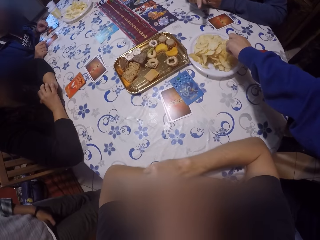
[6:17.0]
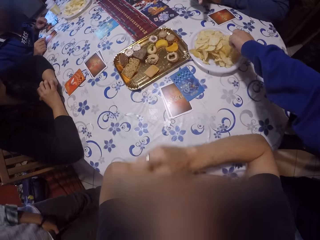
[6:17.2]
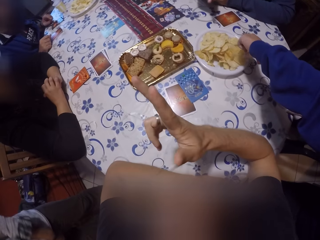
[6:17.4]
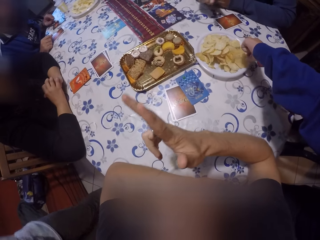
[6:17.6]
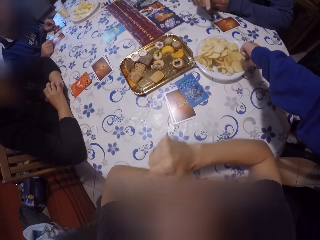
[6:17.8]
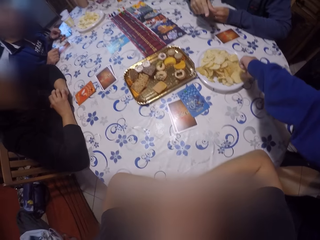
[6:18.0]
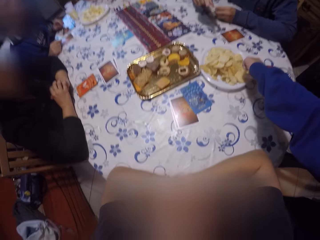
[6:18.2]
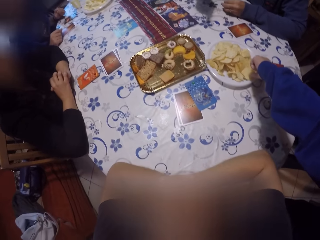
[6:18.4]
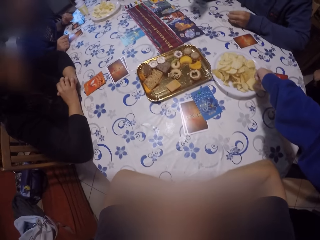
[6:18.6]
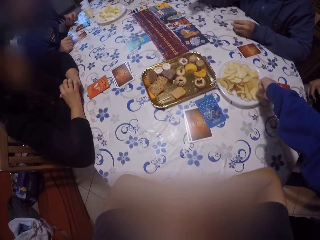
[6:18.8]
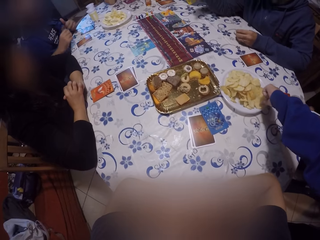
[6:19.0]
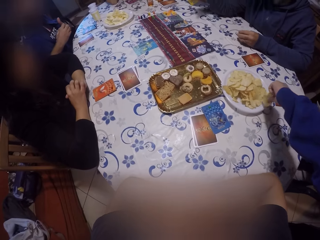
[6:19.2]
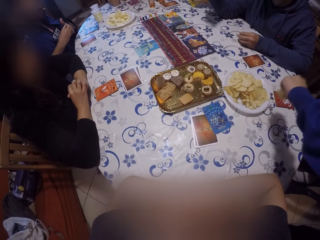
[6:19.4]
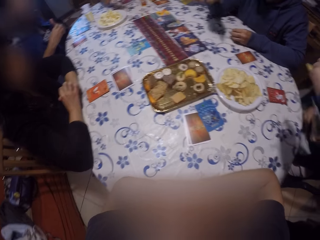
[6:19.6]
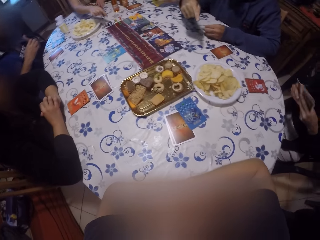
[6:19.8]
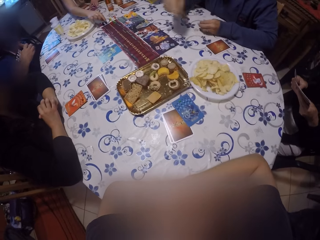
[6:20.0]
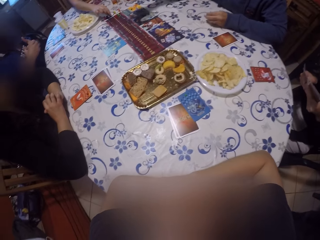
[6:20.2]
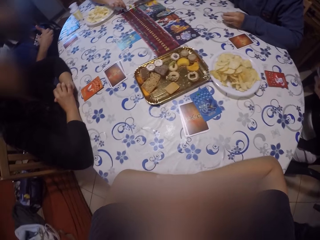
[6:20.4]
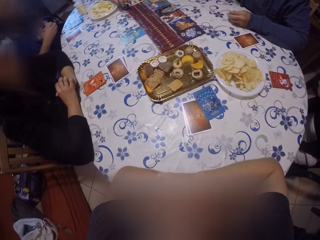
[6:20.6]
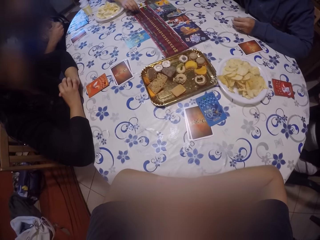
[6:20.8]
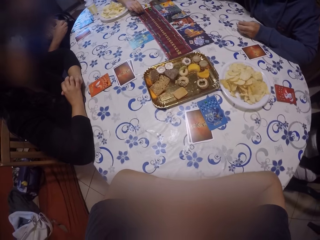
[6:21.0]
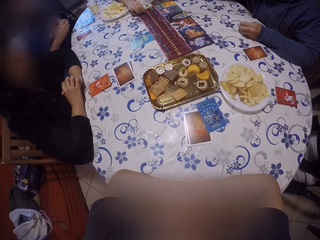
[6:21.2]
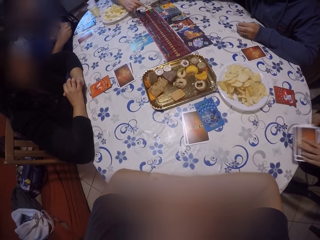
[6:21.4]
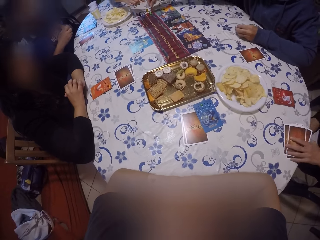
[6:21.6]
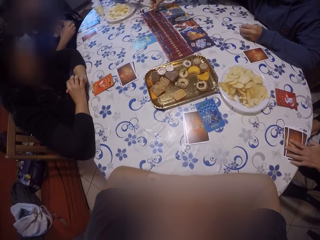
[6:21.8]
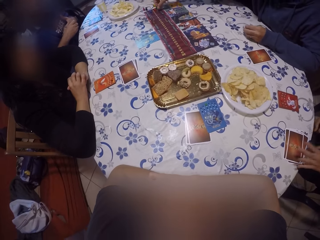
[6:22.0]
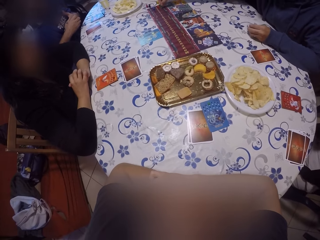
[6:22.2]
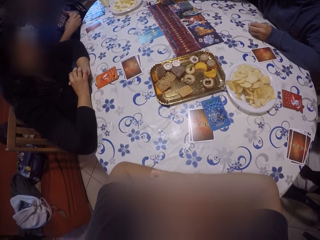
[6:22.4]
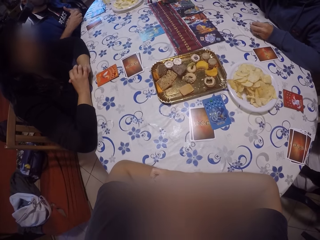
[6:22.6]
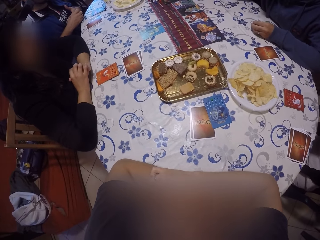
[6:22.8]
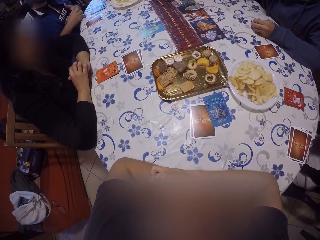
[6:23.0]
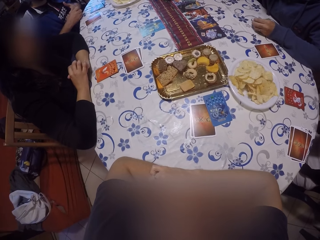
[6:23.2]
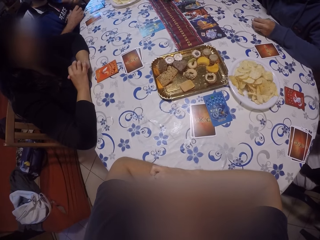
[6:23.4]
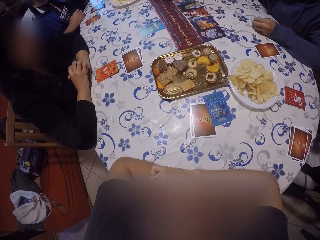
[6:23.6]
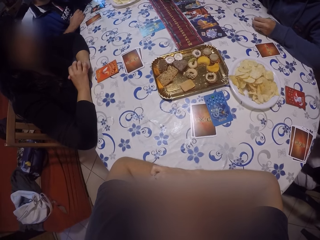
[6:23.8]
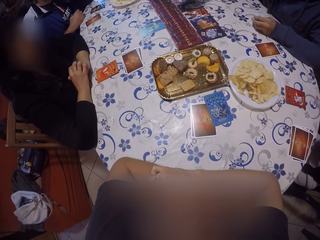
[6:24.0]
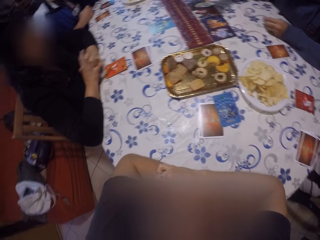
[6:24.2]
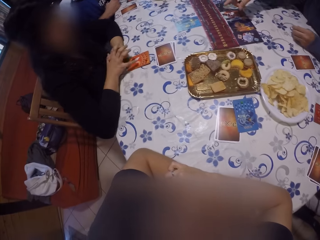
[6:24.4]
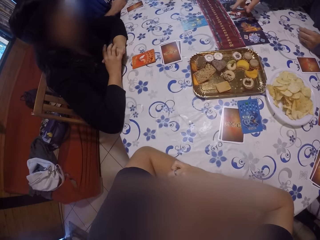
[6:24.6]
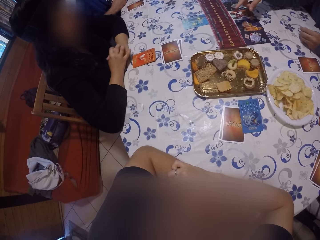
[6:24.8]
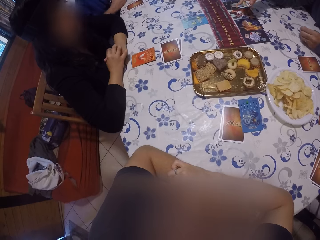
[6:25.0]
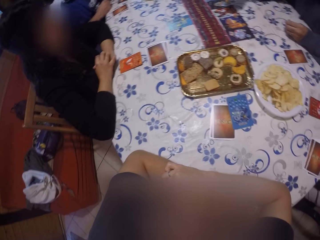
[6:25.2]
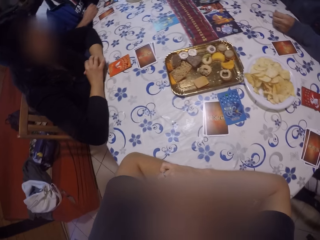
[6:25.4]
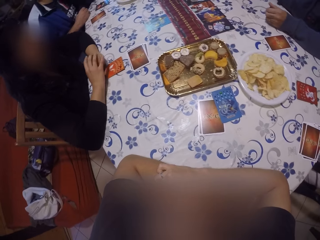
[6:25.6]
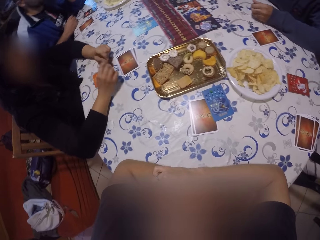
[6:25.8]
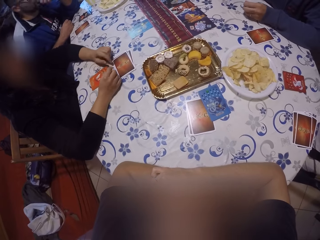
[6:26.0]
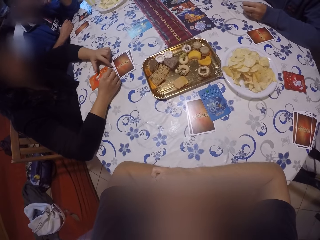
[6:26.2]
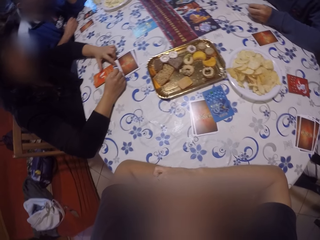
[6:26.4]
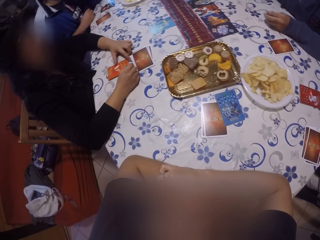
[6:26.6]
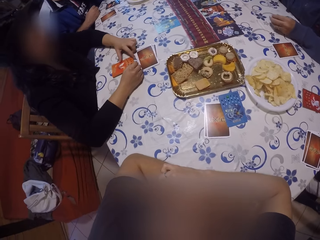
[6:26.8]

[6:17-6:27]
A man picks a chip from the plate of chips on the table with his left hand. The camera wearer converses with a group of people. A woman holds the set of cards in her hands. The woman drops the set of cards in her hands on the table with her left hand.

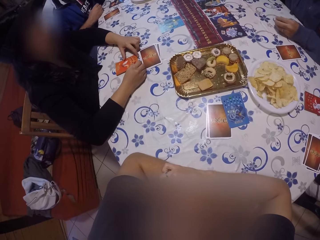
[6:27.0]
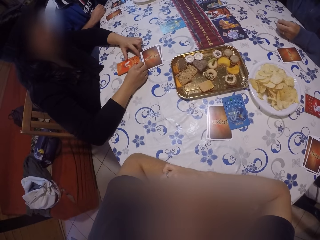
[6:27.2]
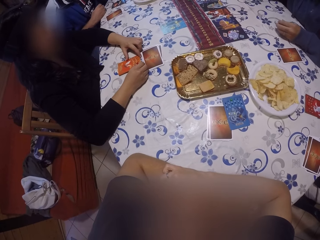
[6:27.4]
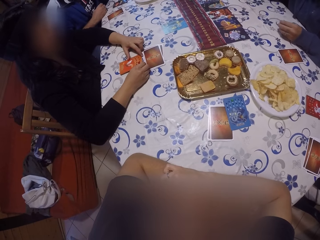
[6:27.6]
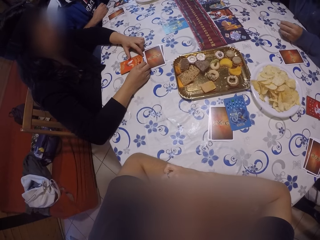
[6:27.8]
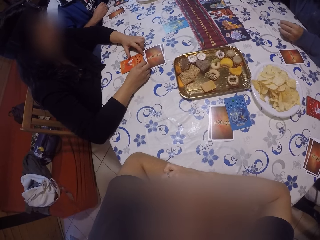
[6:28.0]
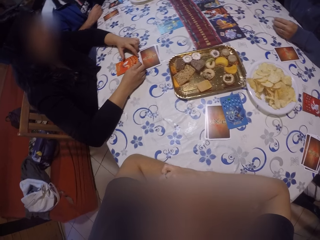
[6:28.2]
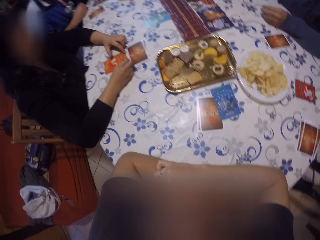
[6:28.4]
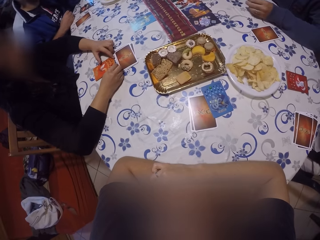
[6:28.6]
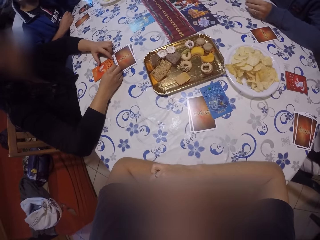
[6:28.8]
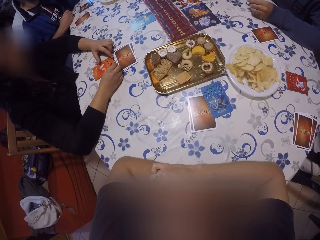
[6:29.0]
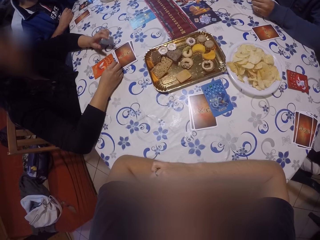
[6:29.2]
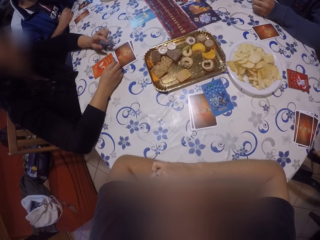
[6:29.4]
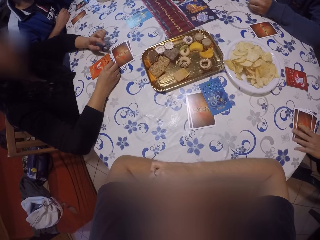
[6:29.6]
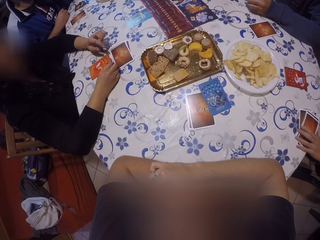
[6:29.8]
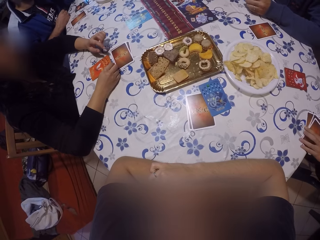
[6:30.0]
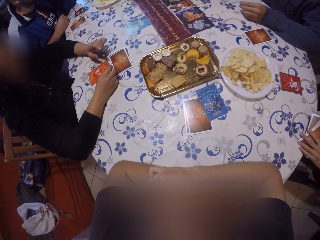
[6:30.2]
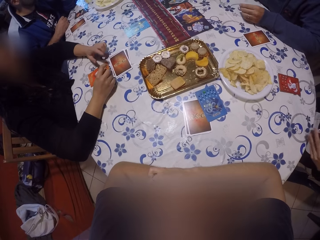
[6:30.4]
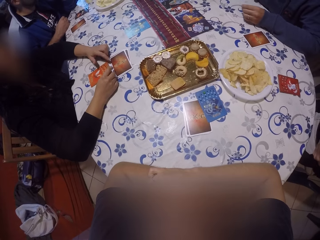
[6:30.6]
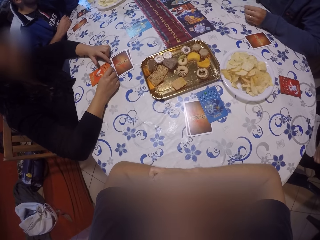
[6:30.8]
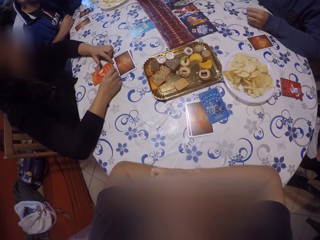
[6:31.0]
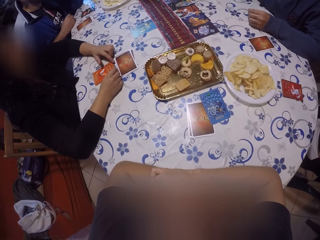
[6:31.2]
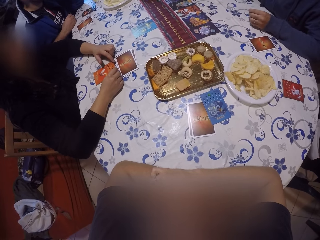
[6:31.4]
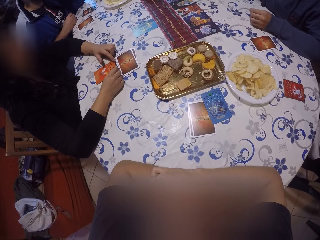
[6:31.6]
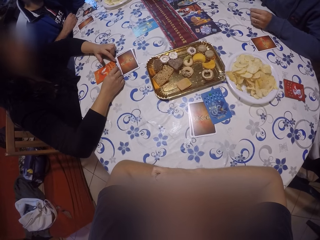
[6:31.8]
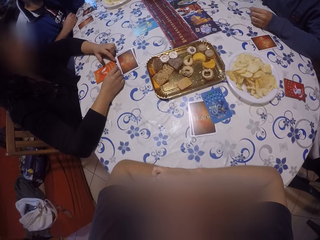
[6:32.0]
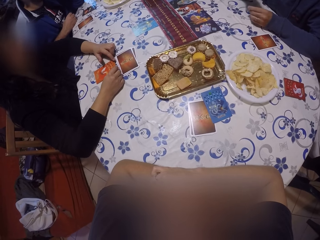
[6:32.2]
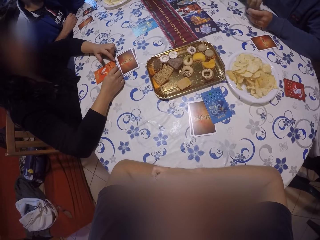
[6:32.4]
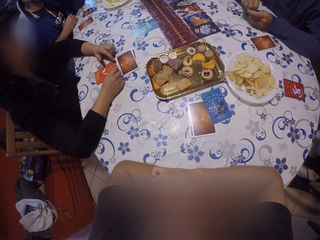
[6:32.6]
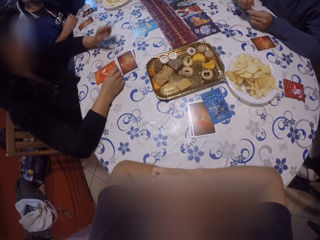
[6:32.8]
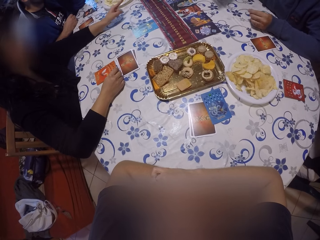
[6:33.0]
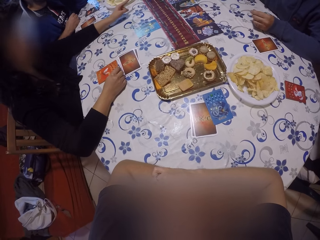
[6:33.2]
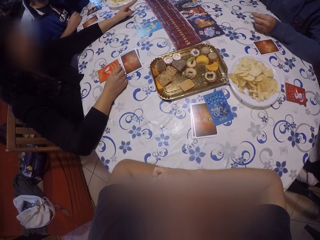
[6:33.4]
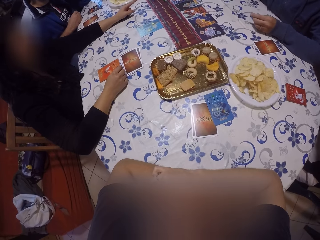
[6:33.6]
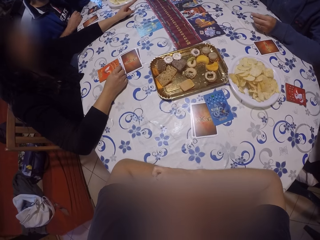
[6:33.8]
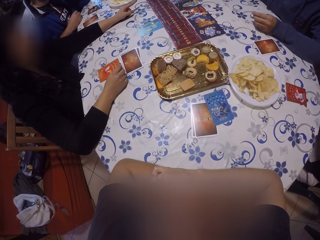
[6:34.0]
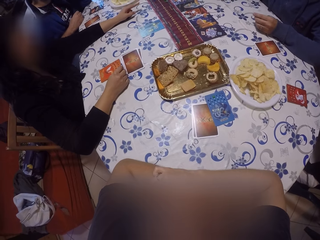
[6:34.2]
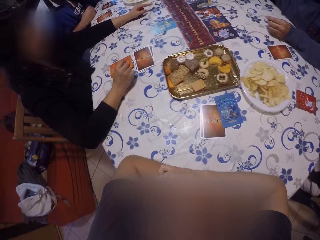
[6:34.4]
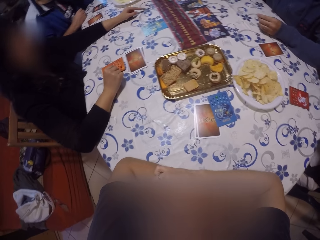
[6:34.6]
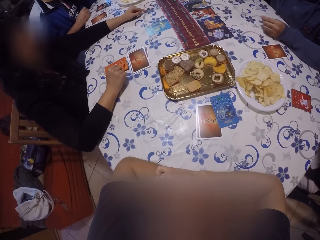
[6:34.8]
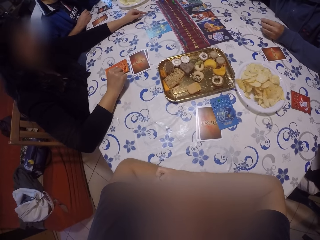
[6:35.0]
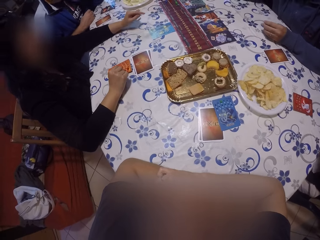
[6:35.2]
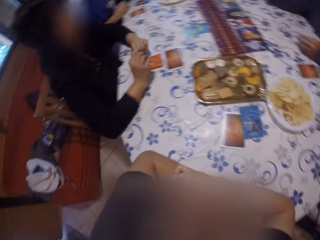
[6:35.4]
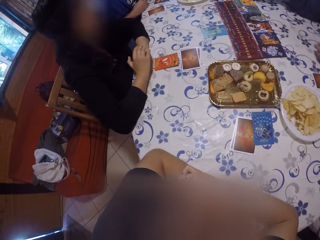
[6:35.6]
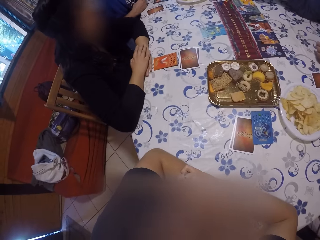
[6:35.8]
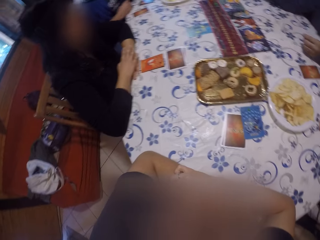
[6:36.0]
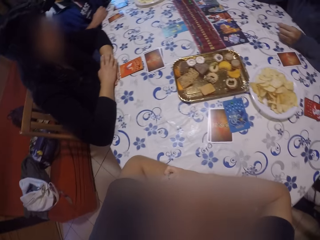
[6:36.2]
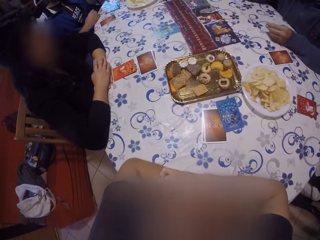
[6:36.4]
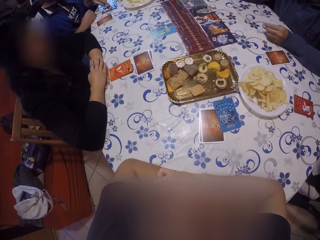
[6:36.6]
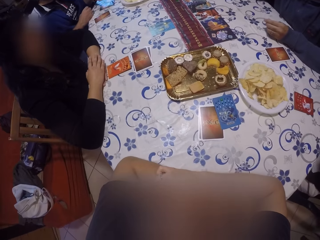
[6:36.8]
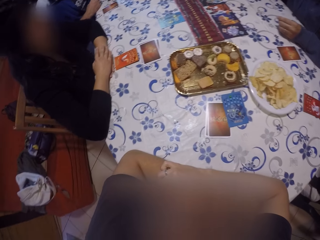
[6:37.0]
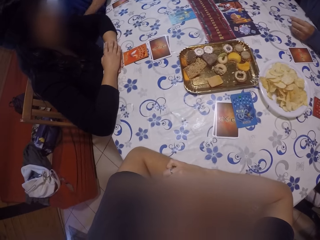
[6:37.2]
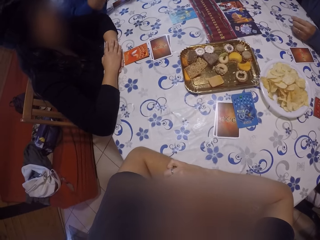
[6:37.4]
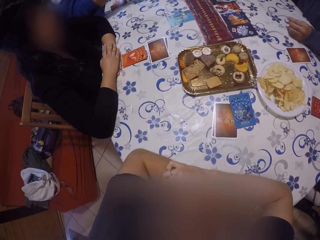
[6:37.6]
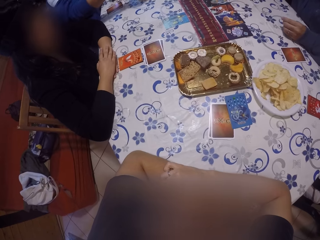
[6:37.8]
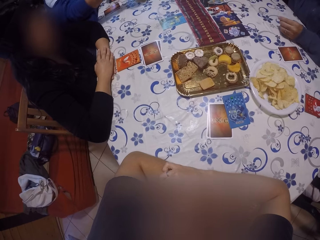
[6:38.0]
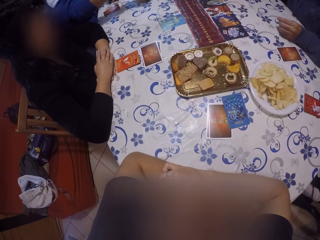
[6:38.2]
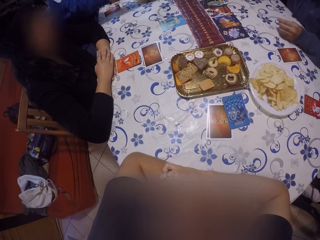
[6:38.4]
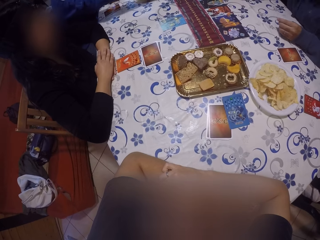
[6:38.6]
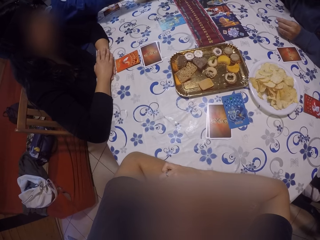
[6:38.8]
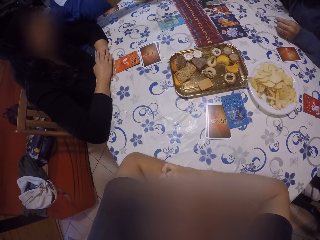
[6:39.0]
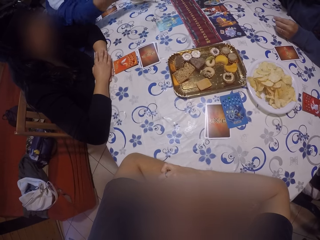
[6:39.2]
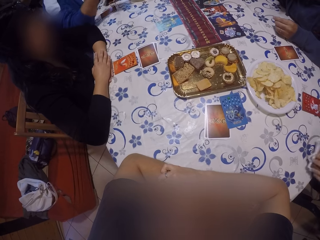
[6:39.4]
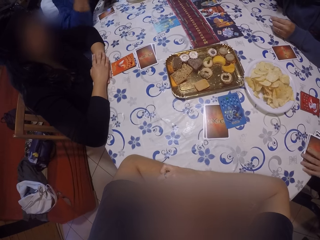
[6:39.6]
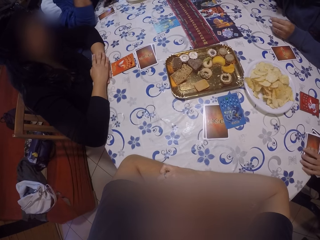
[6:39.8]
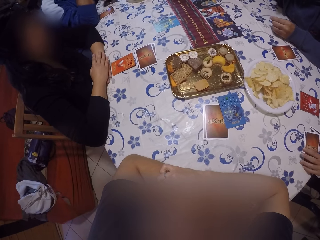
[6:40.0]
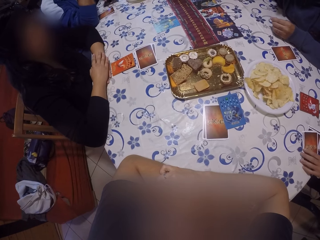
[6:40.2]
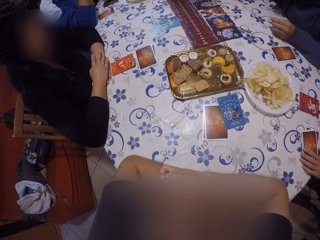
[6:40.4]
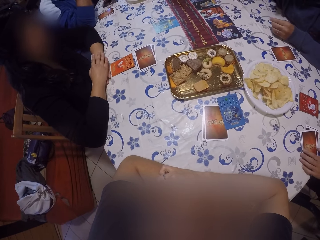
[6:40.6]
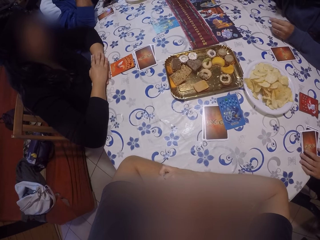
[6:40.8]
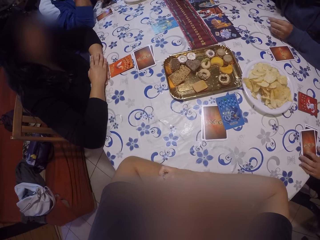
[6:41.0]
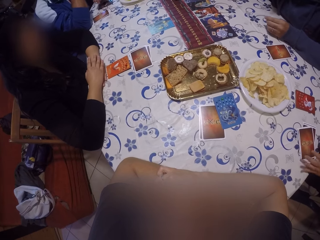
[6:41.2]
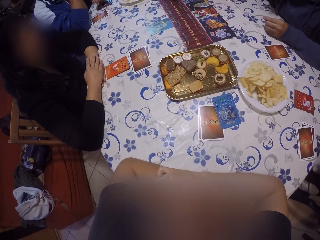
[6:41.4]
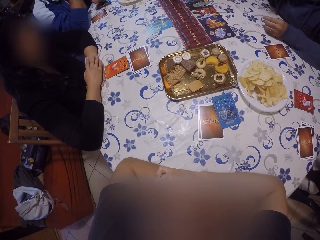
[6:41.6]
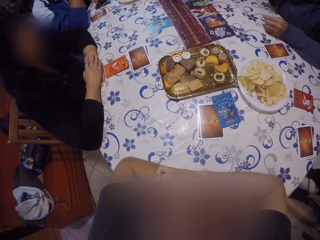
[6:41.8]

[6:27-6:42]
A woman picks the set of cards from the table with her left hand. The camera wearer looks at the card game. The woman drops the set of cards in her hands on the table with her left hand.
